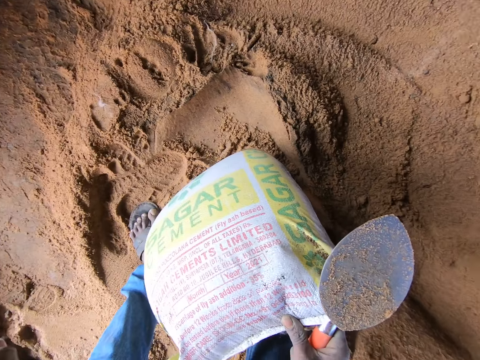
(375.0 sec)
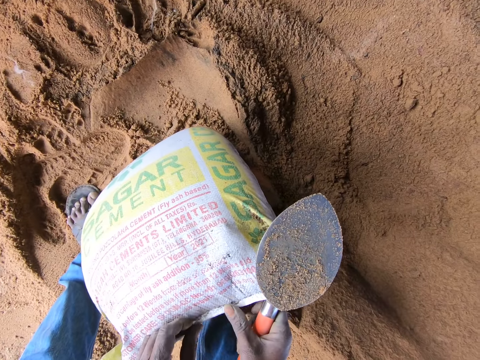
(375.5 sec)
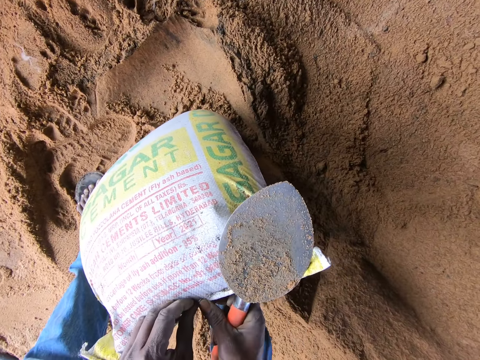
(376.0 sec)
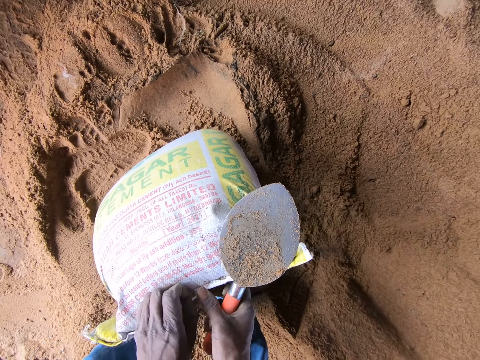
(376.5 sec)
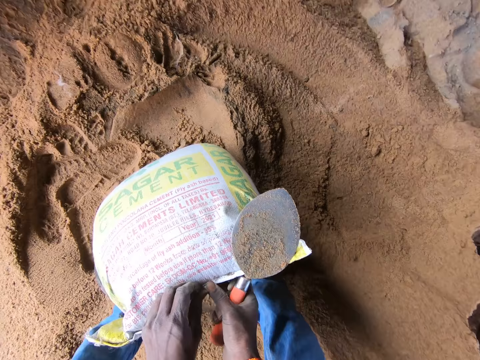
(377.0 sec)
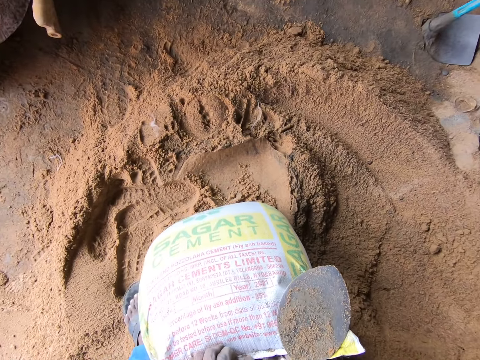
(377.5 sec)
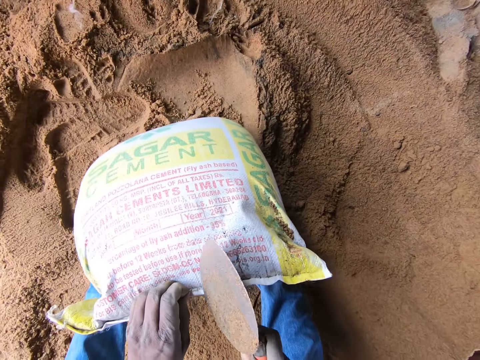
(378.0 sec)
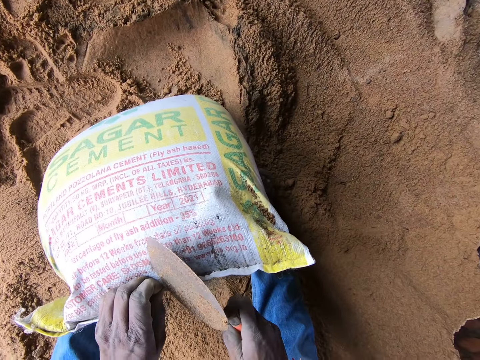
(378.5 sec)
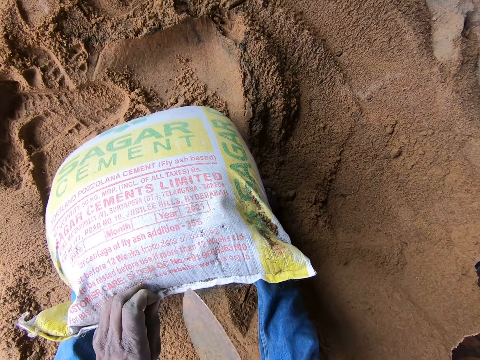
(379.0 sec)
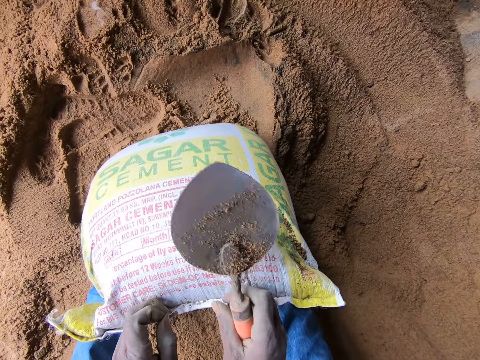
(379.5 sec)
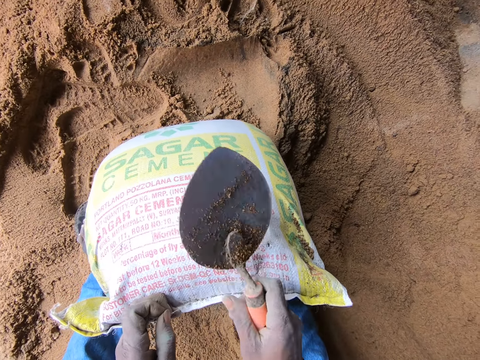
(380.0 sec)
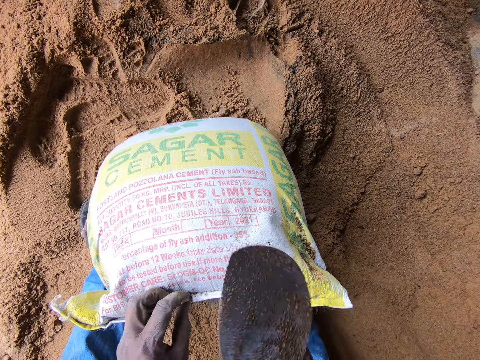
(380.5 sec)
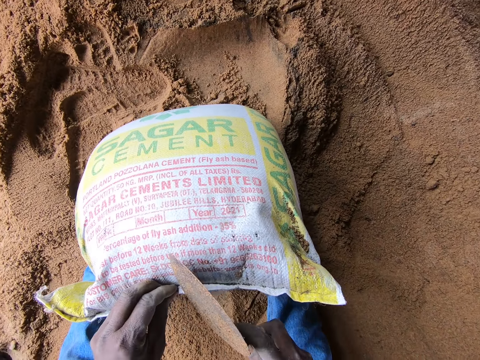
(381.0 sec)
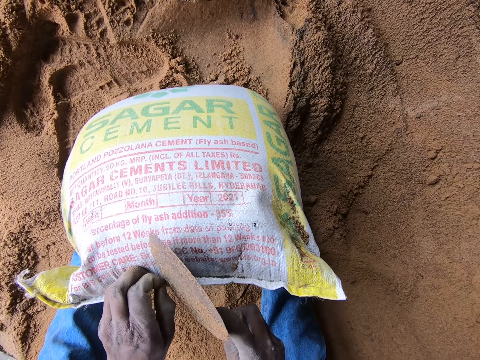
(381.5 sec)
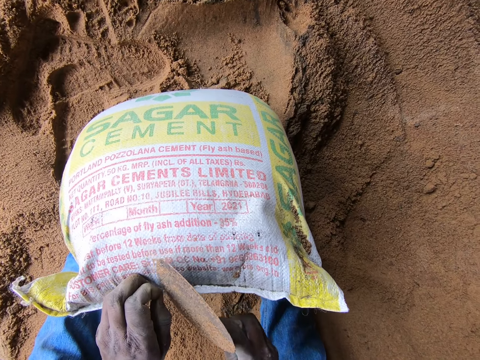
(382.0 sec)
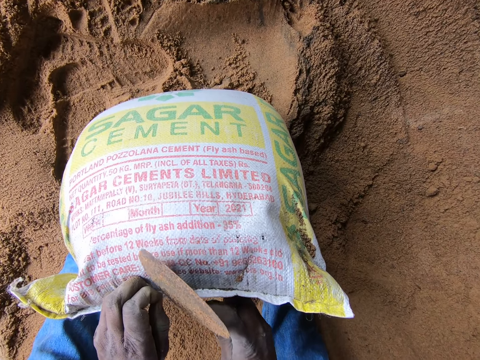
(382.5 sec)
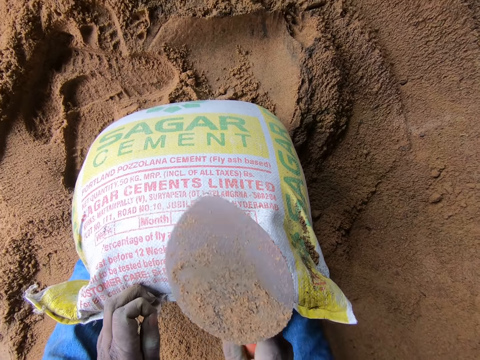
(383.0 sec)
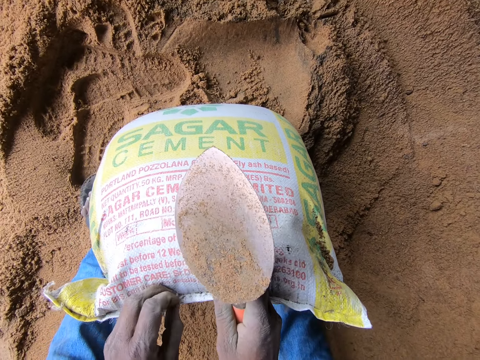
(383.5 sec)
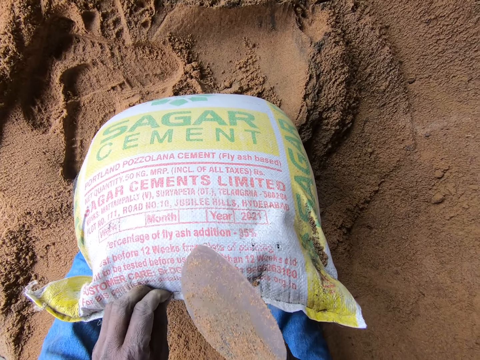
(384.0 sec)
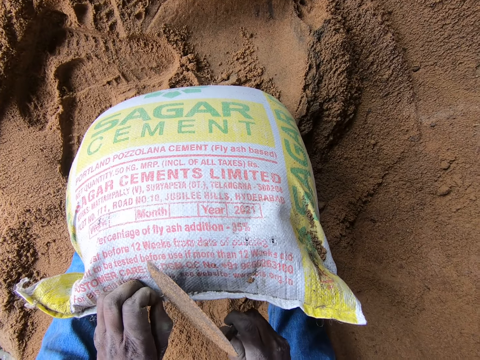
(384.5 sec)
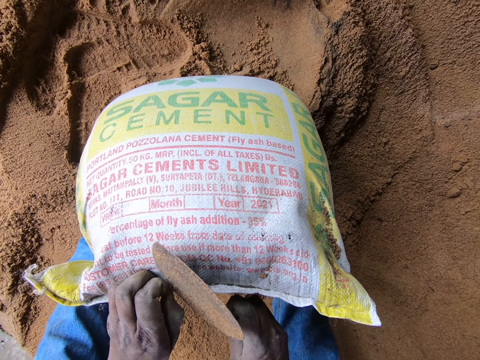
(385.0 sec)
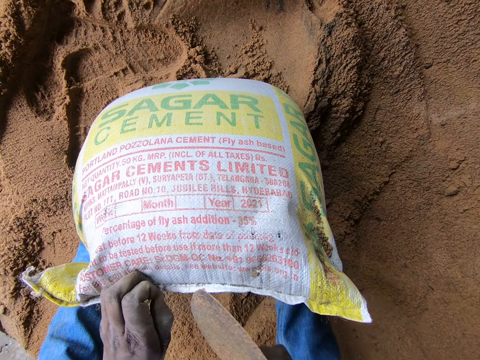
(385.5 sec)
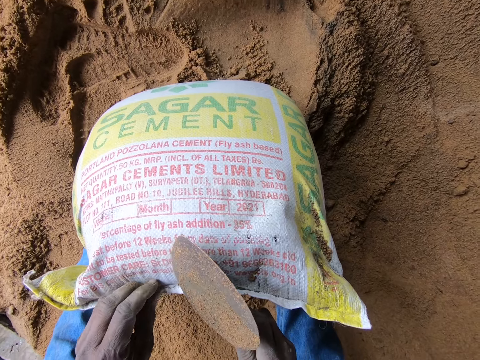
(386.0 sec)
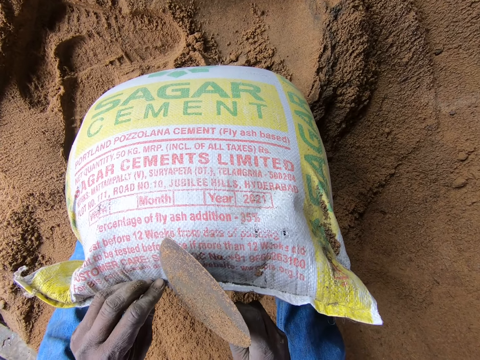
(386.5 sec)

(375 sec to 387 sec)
The camera wearer throws the thread on the floor. They cut the thread on the cement bag with the trowel.

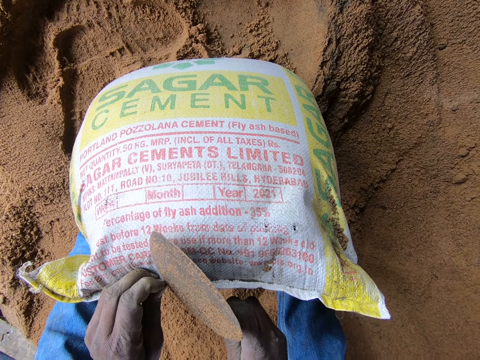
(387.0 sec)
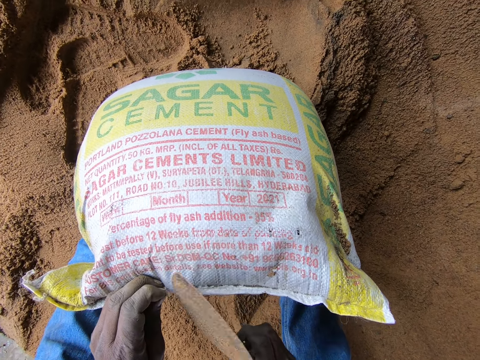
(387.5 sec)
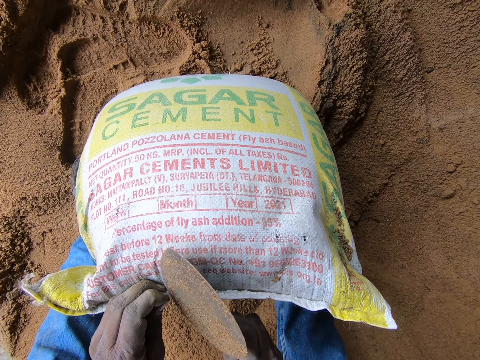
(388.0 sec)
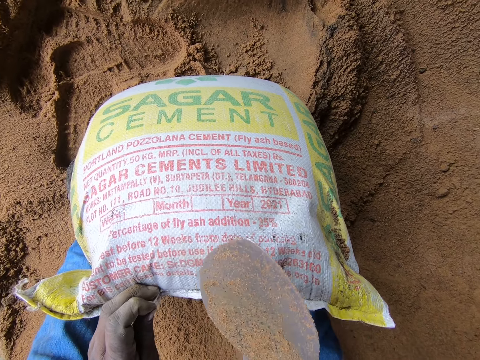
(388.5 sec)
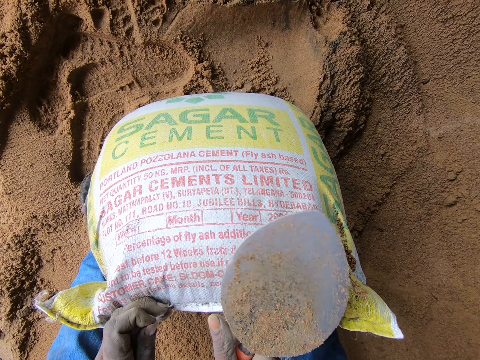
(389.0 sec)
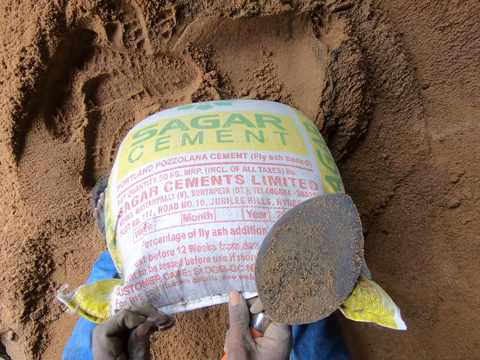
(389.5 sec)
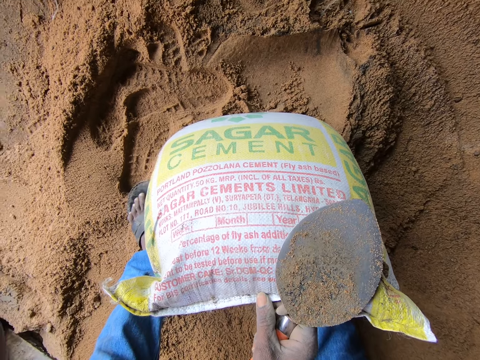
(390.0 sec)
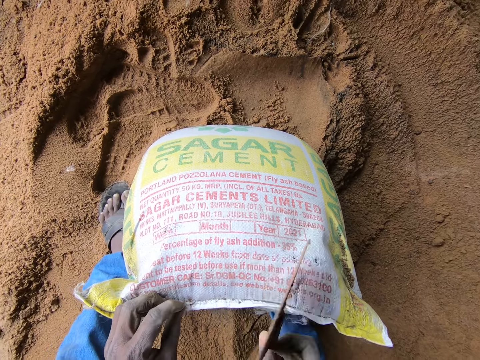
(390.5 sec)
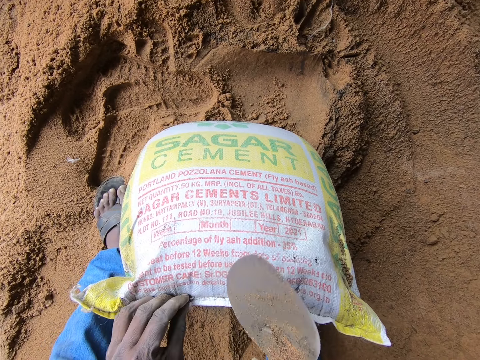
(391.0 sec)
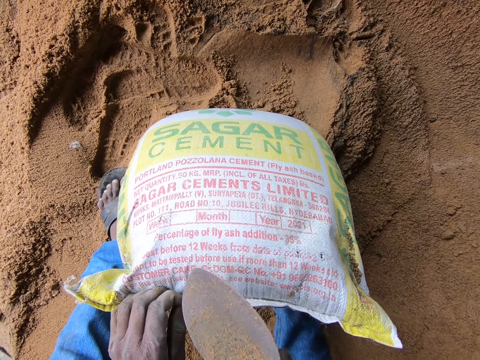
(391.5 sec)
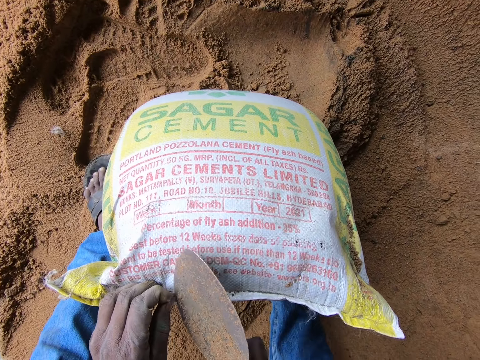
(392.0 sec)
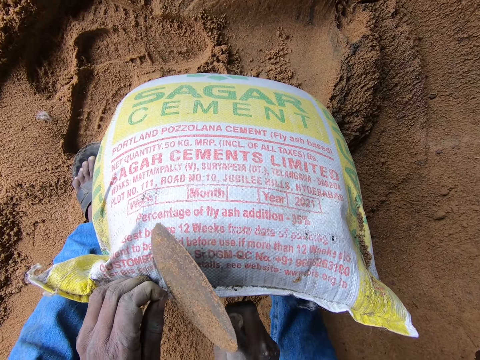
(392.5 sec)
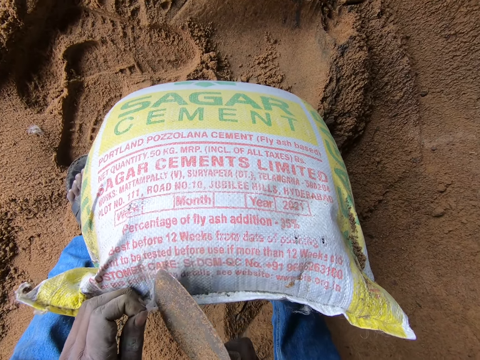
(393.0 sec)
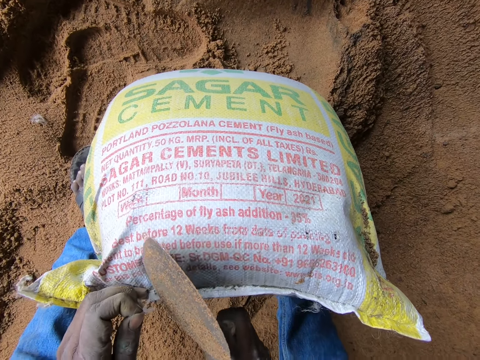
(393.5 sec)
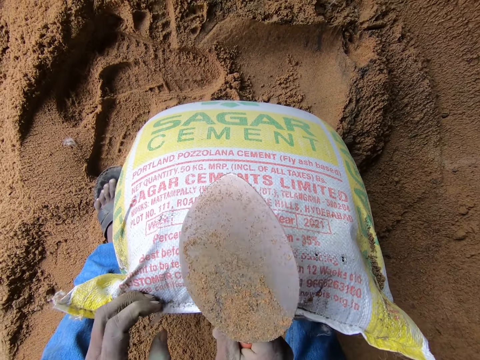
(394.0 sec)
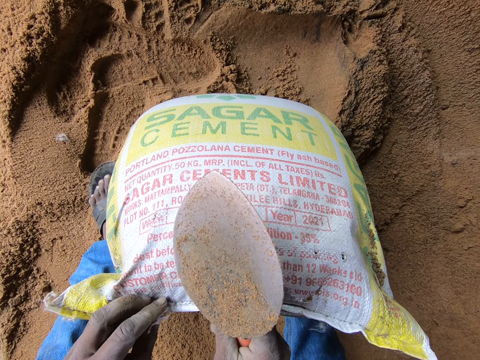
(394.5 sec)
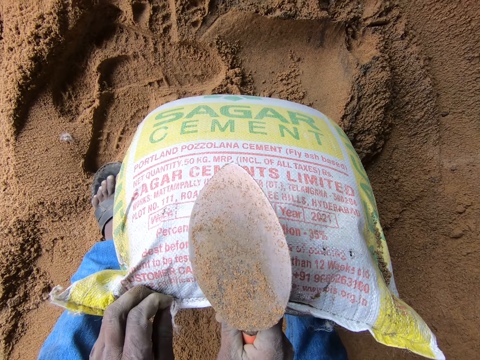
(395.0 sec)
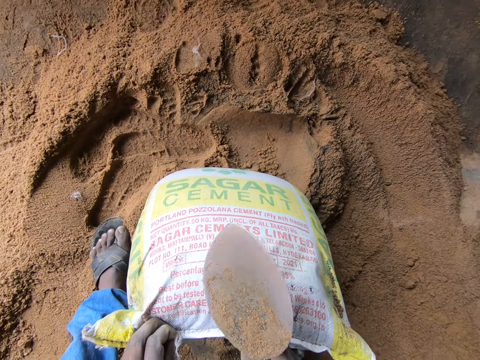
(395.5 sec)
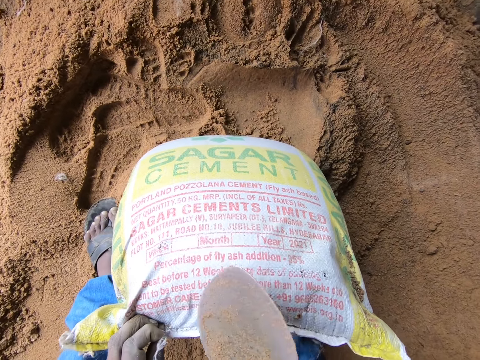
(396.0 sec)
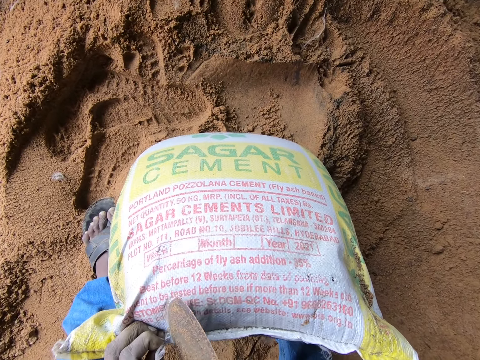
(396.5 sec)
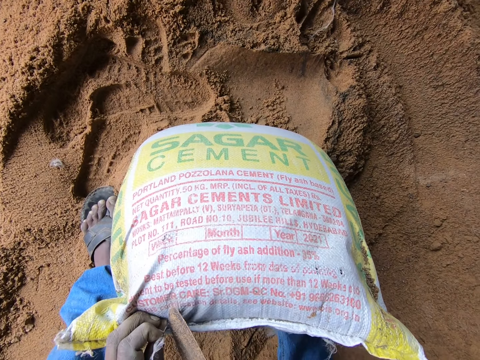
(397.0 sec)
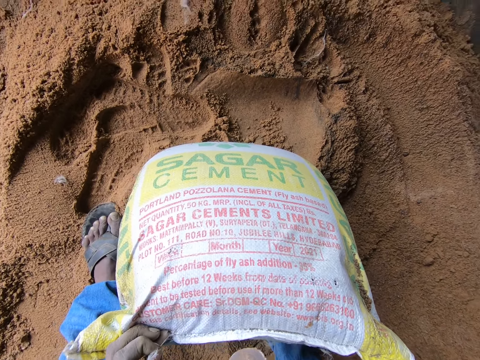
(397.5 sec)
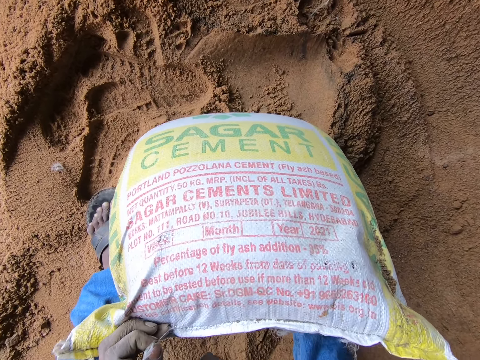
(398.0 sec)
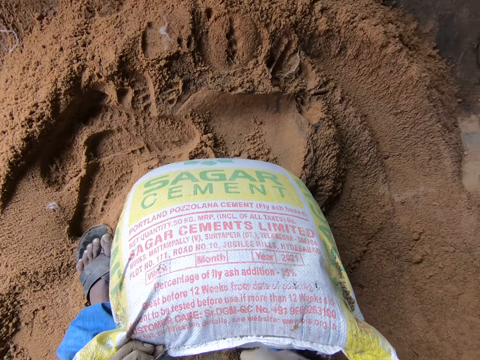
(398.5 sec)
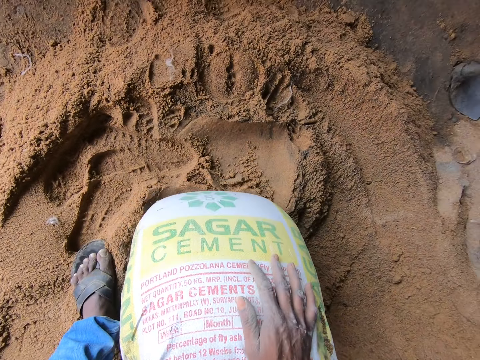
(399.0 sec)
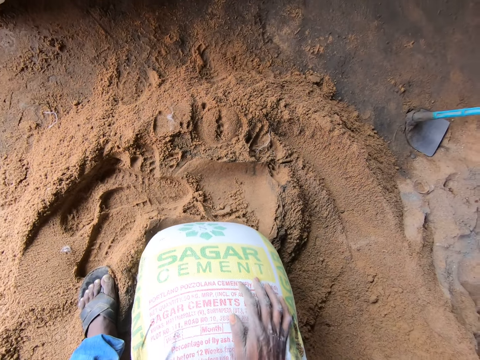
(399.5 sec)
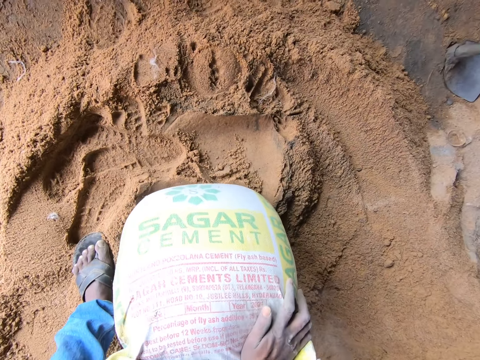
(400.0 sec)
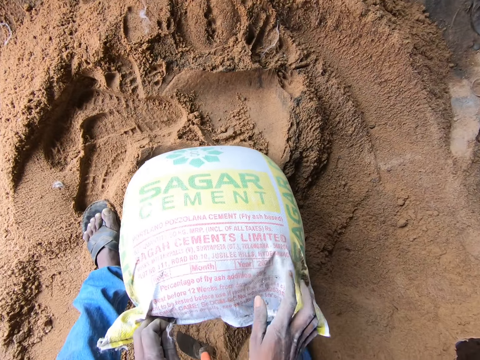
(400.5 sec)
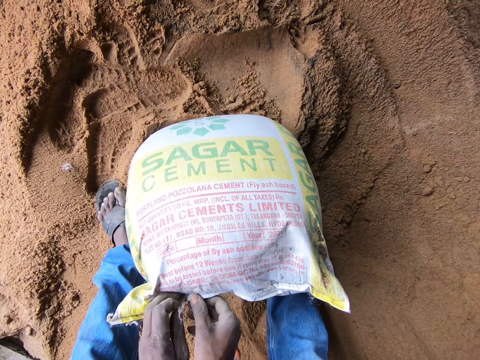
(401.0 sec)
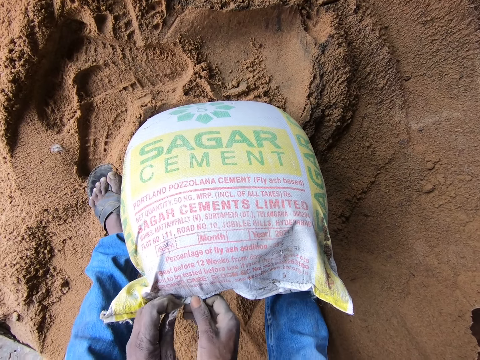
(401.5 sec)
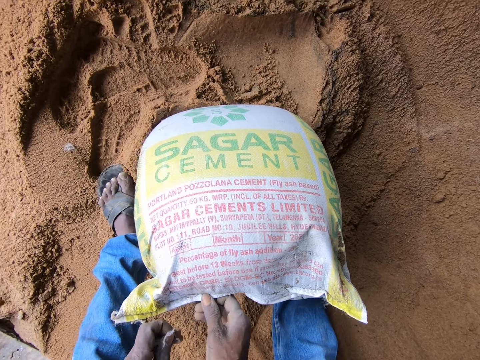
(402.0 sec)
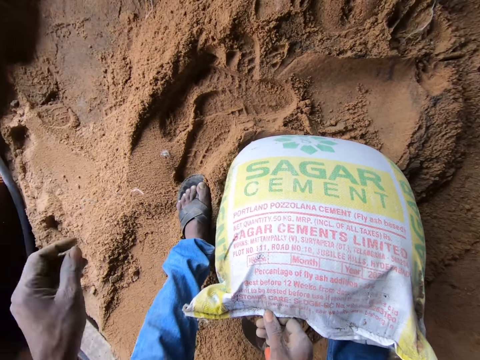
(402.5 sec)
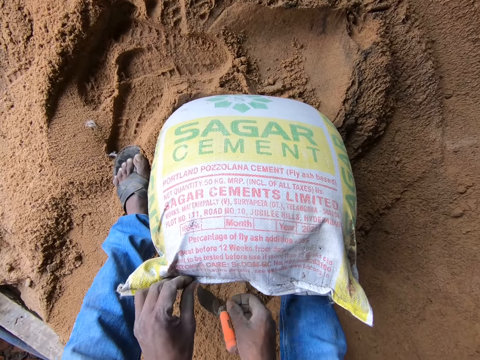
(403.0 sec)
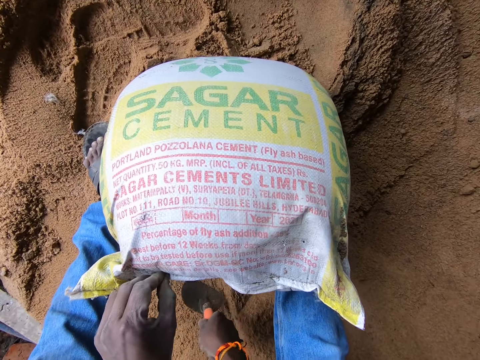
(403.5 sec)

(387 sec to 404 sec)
The camera wearer throws the thread on the floor. They cut the thread on the cement bag with the trowel. They drop the trowel on the sand. They throw the thread on the floor.
